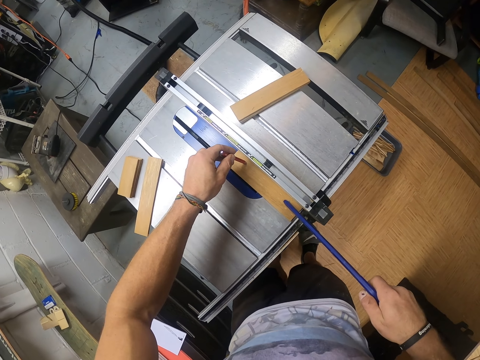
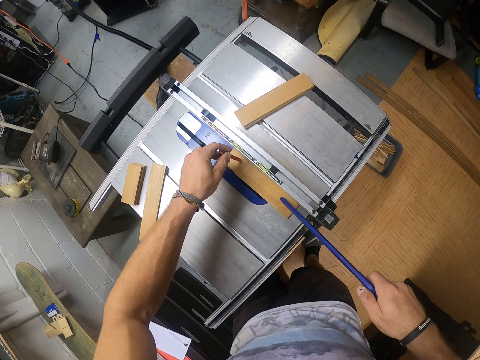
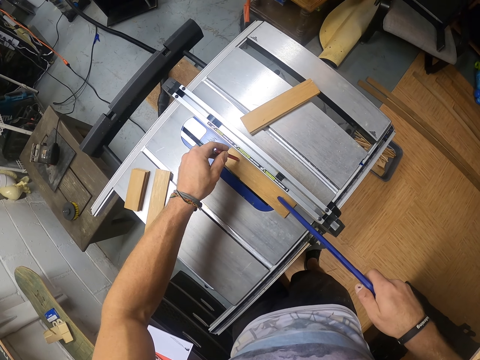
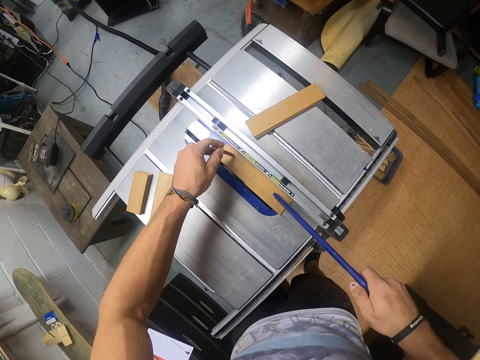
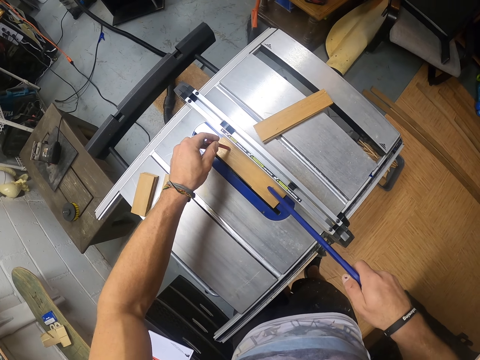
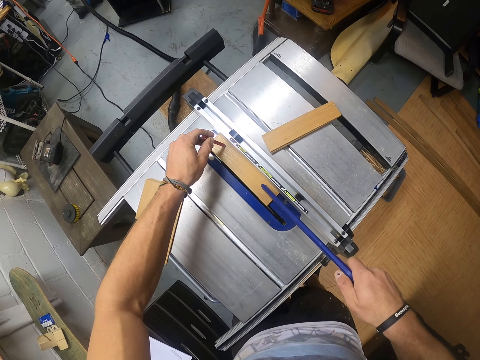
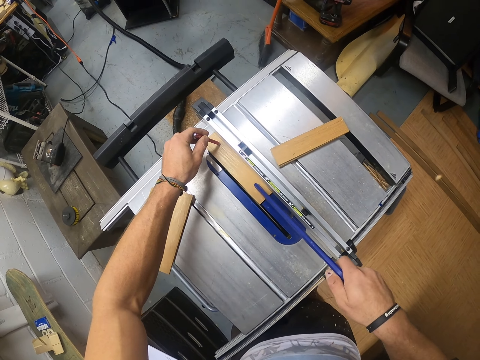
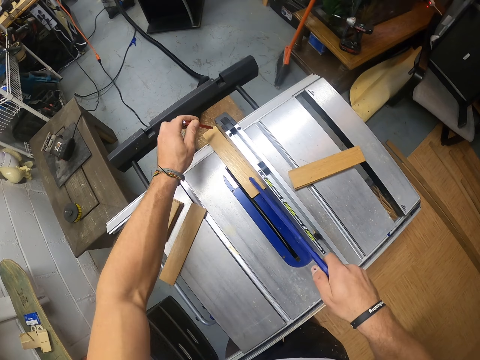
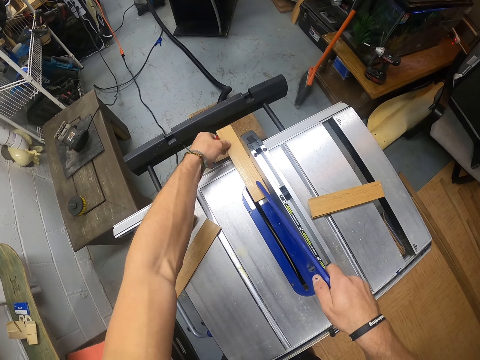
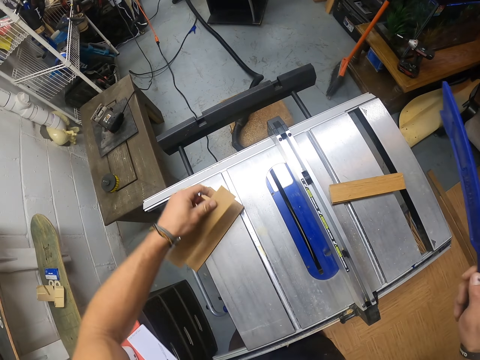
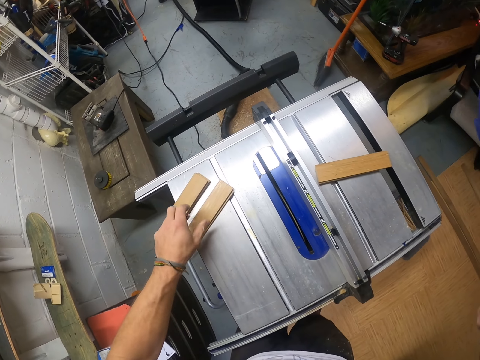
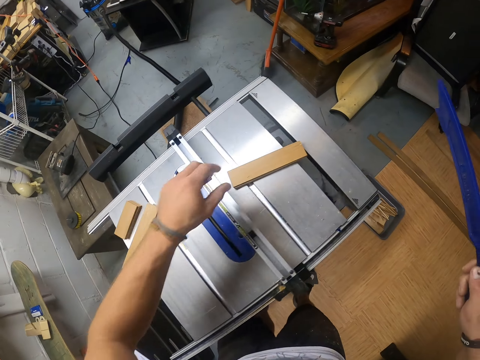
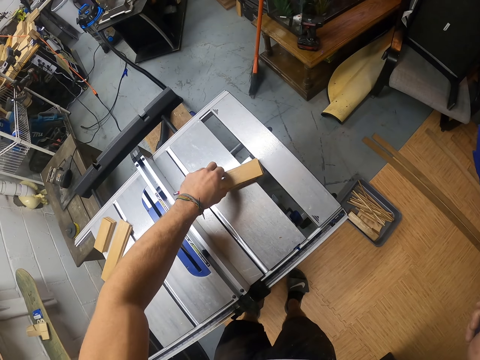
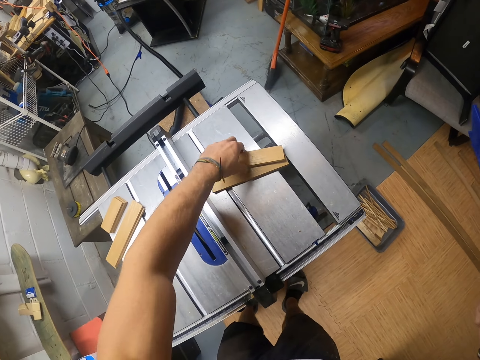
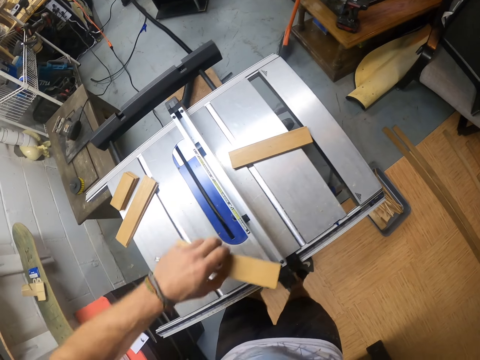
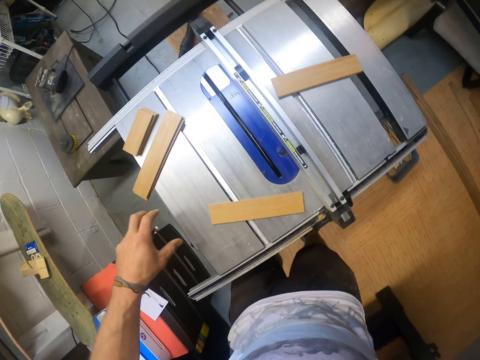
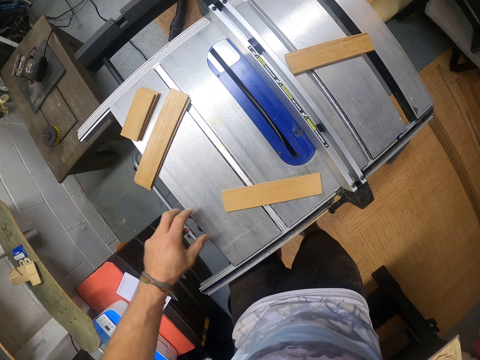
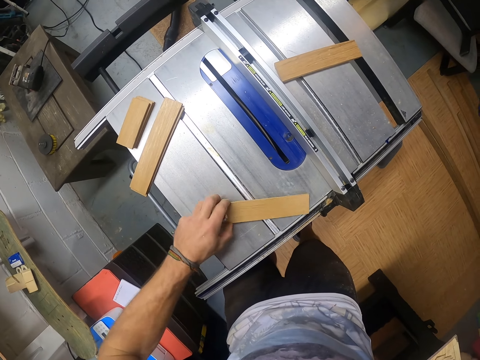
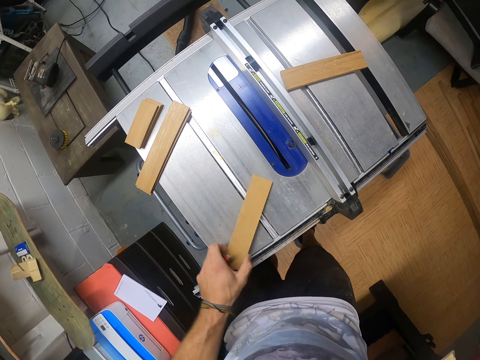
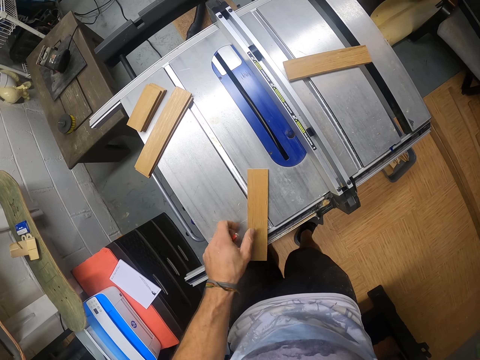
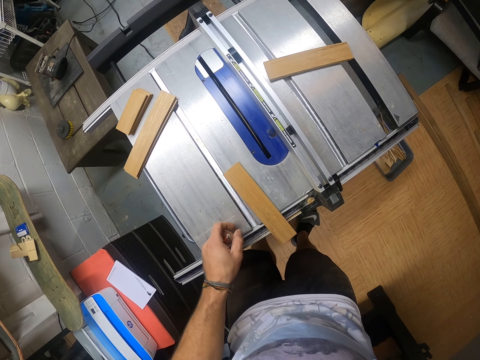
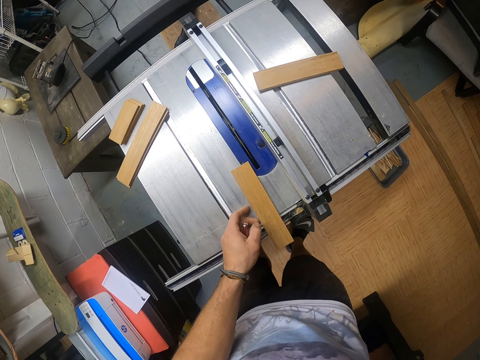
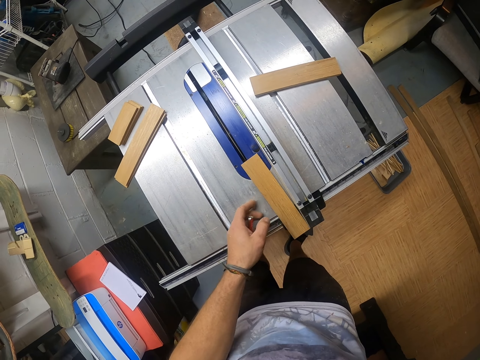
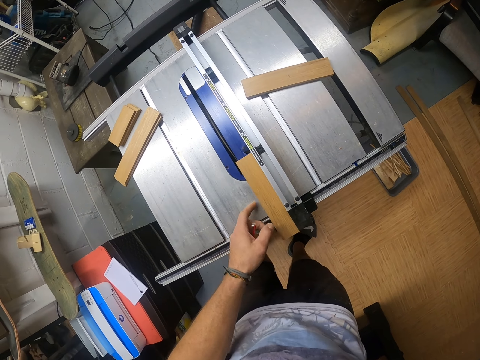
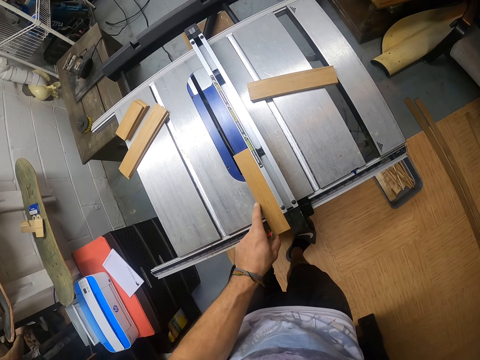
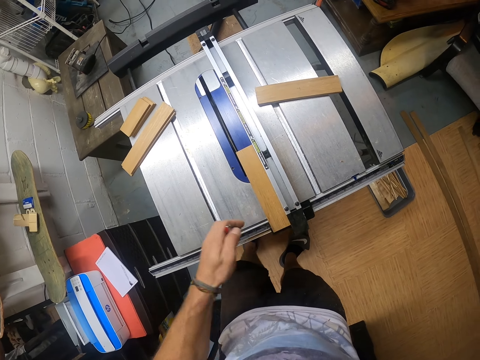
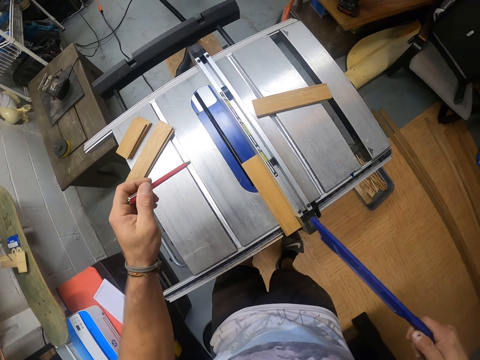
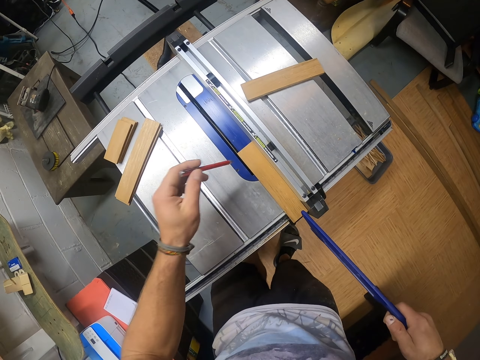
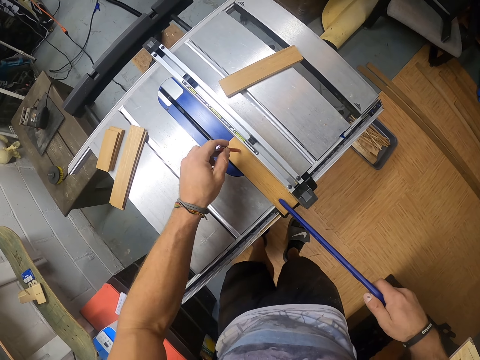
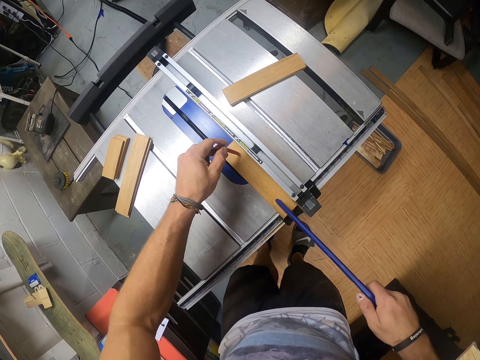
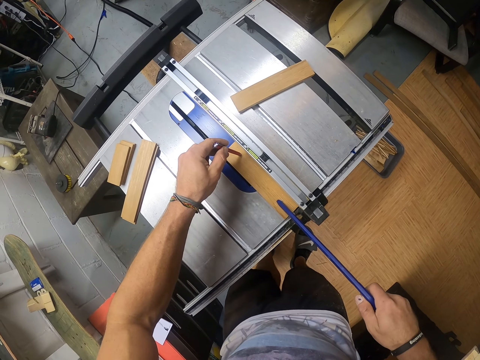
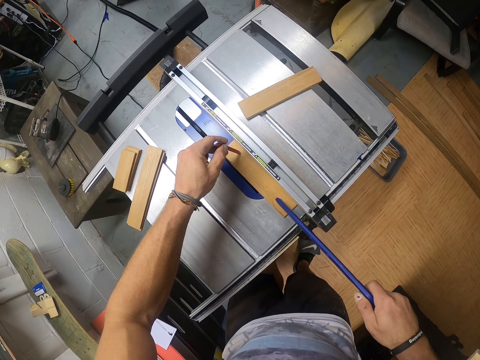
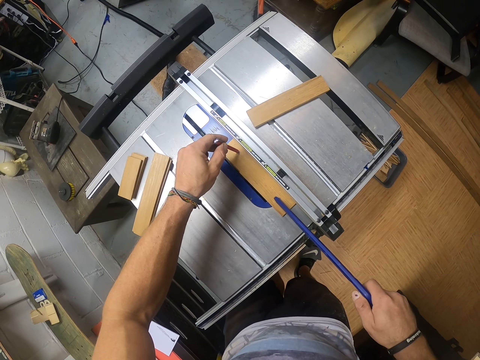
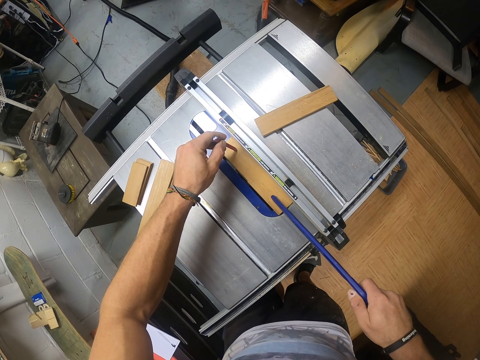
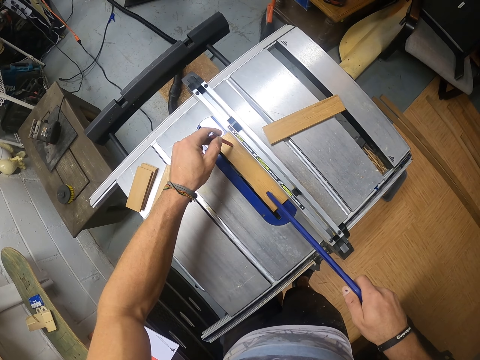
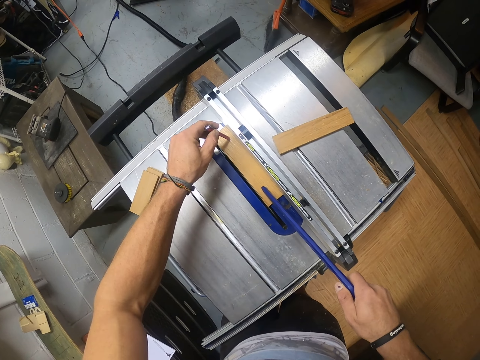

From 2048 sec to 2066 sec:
The camera wearer moves a piece of wood with a pencil and knife on the machine. He picks the strip wood from the table saw with his left hand. He places the strip wood in his left hand on the strip wood on the table. He picks a strip wood from the stack of strip wood on the table saw with his left hand. He places the strip wood in his left hand on the table saw. He moves the strip wood on the table saw with his left hand. He drags the piece of wood to the machine. He places the pen in his left hand on the strip wood on the table saw. He pushes the strip wood between the rip gauge and the blade of the table saw with the push stick in his right hand. He moves the piece of wood with the pencil and knife on the machine.

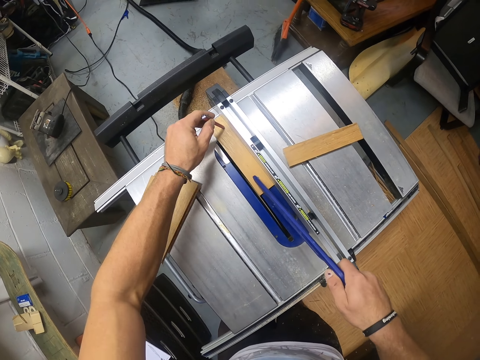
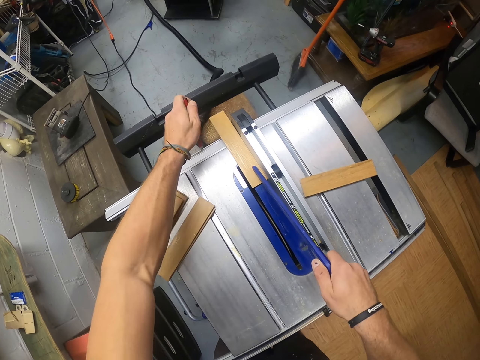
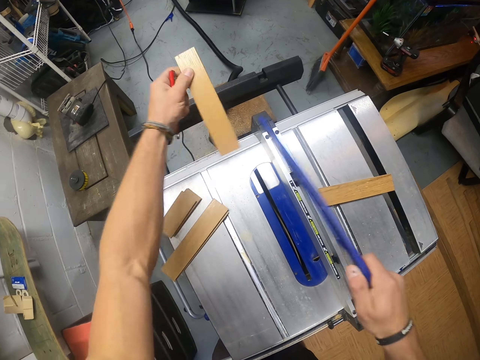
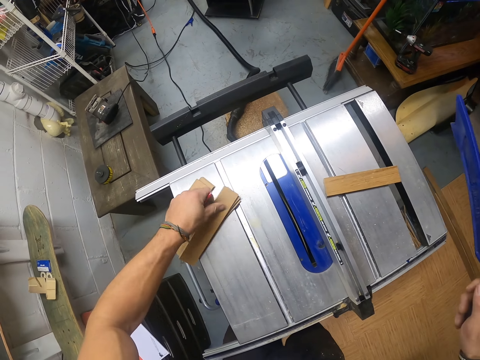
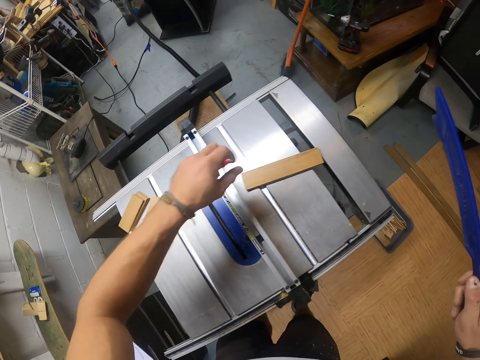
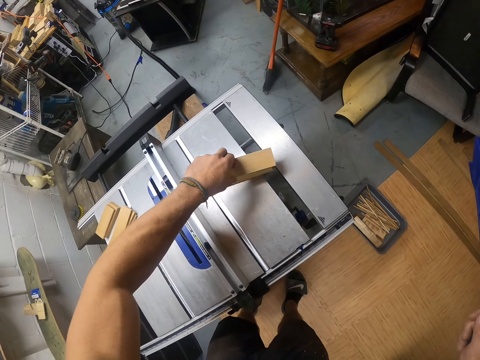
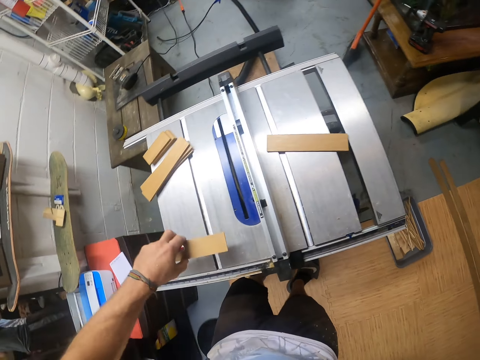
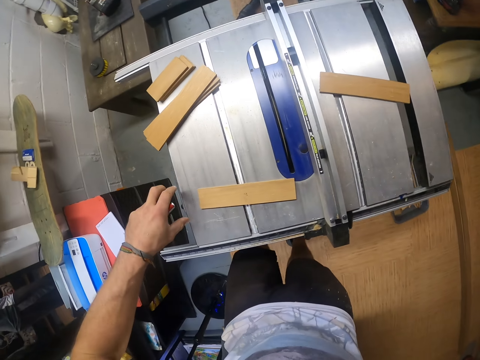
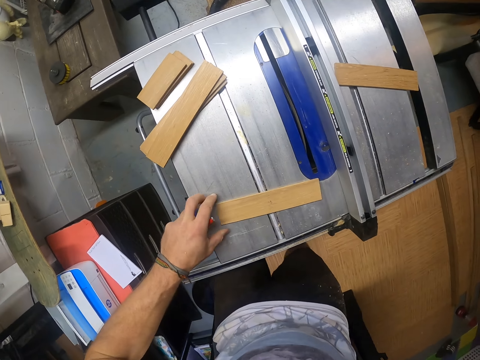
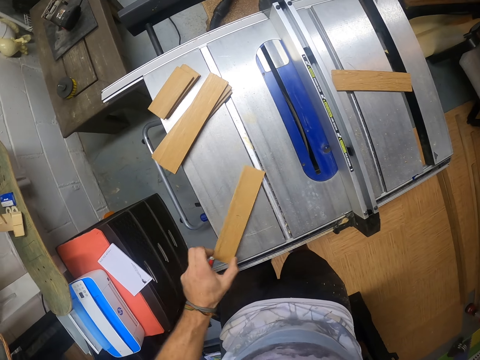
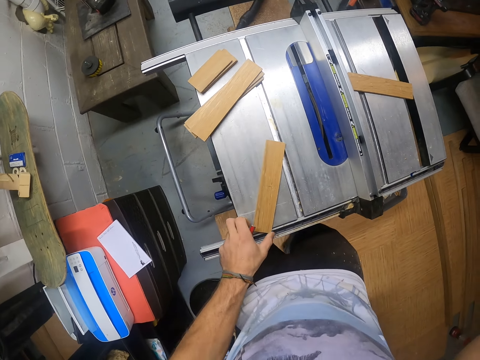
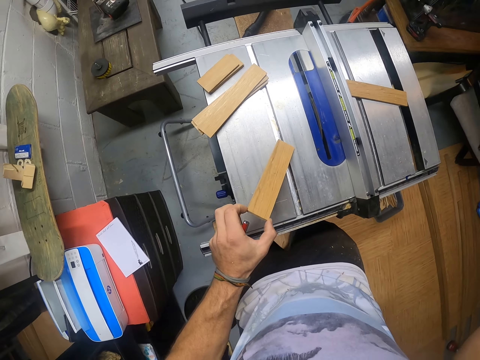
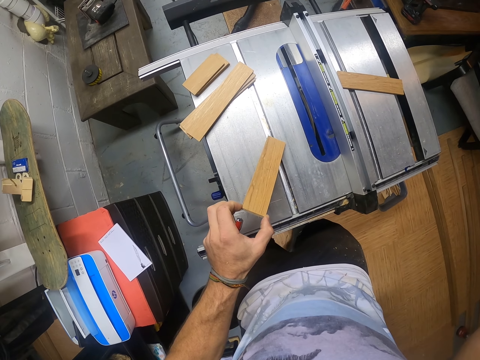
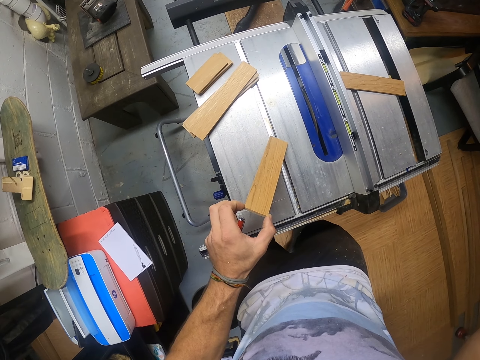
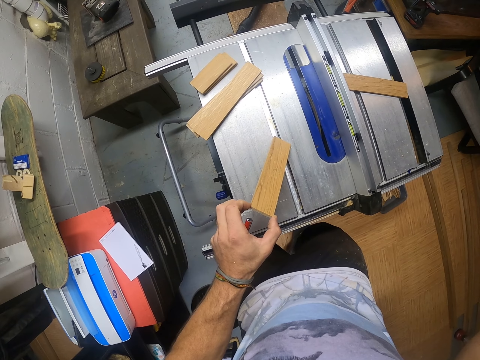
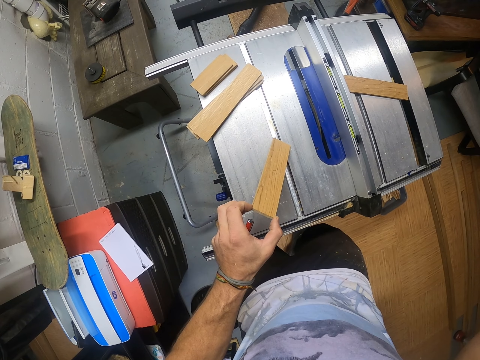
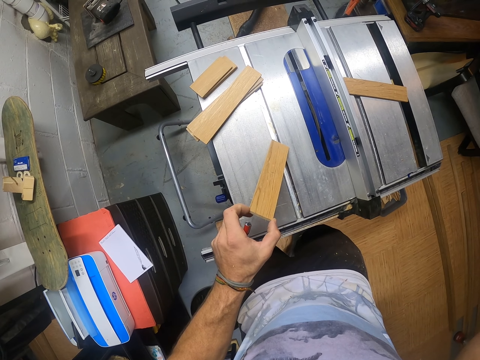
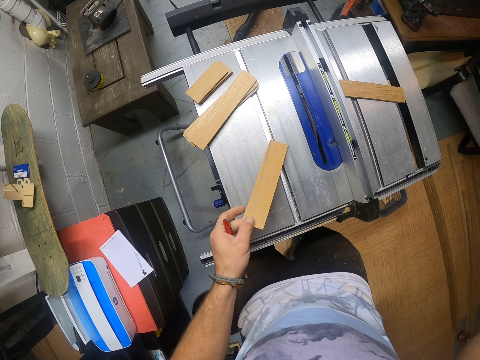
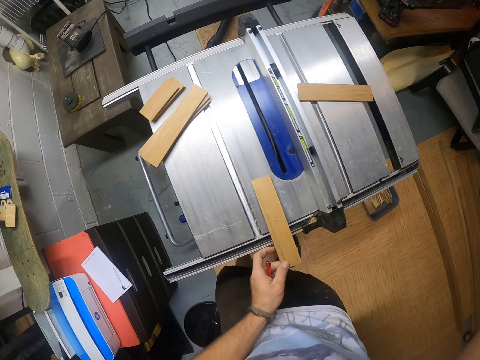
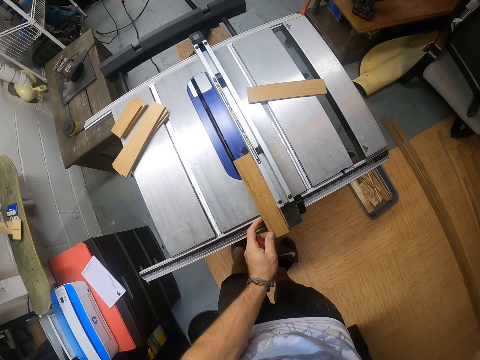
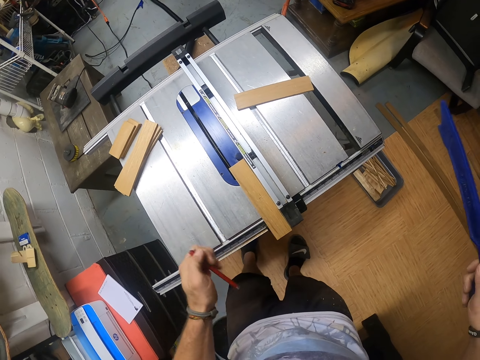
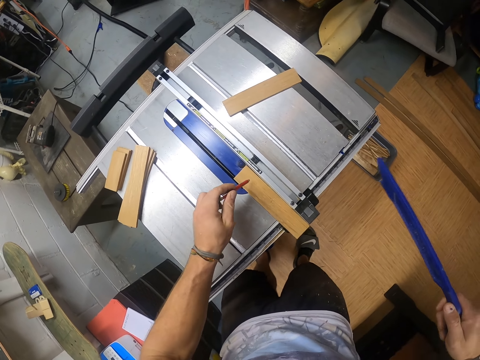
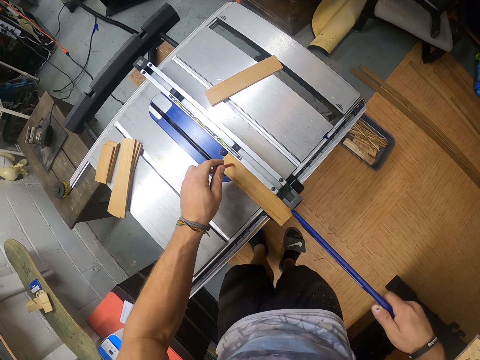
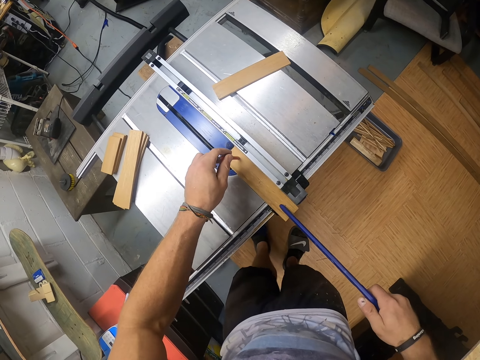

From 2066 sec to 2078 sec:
The camera wearer picks the strip wood from the table saw with his left hand. He places the strip wood in his left hand on the stack of strip wood on the table saw. He picks a strip wood from the stack of strip wood on the table saw with his left hand. He places the strip wood in his left hand on the table saw. He moves the strip wood on the table saw with his left hand. He lifts the strip wood on the table saw with his left hand. He moves the strip wood on the table saw with his left hand. He drags the piece of wood to the machine. He places the pen in his left hand on the strip wood on the table saw. He pushes the strip wood between the rip gauge and the blade of the table saw with the push stick in his right hand.
